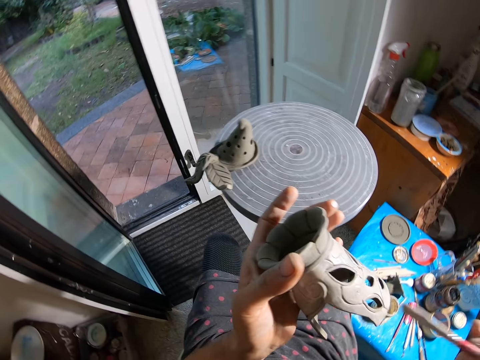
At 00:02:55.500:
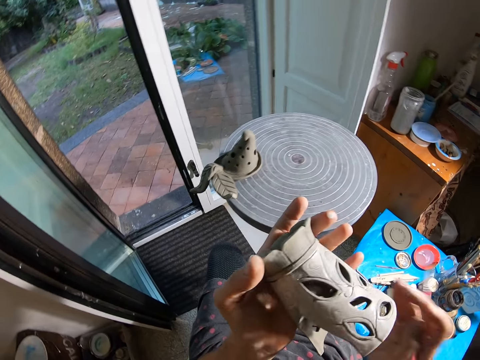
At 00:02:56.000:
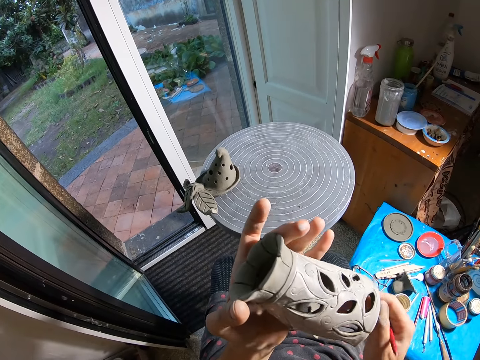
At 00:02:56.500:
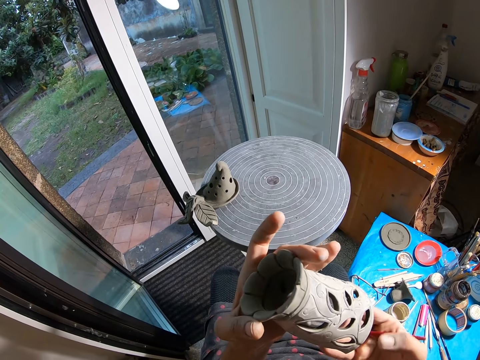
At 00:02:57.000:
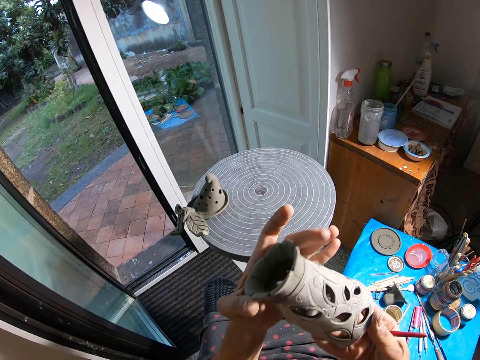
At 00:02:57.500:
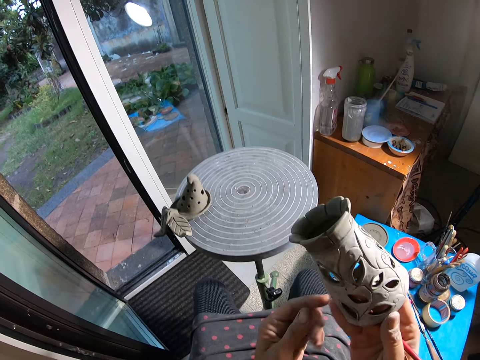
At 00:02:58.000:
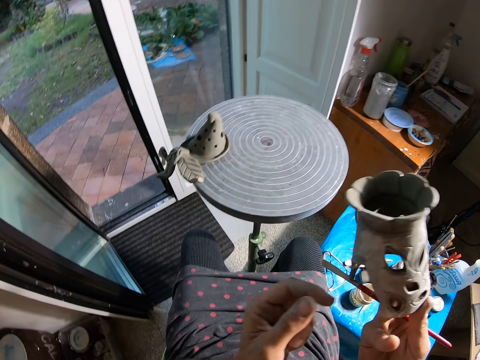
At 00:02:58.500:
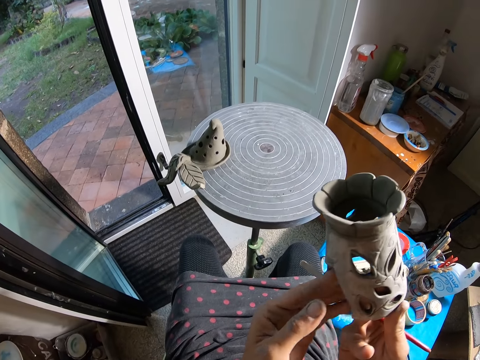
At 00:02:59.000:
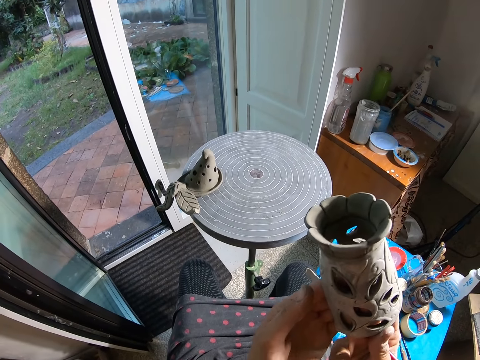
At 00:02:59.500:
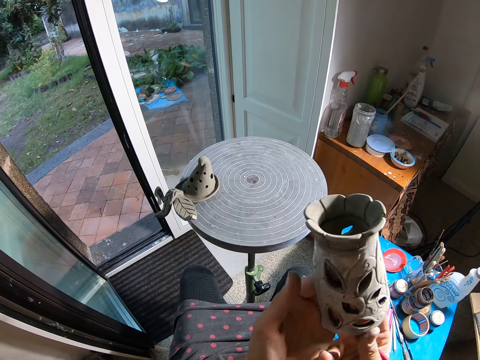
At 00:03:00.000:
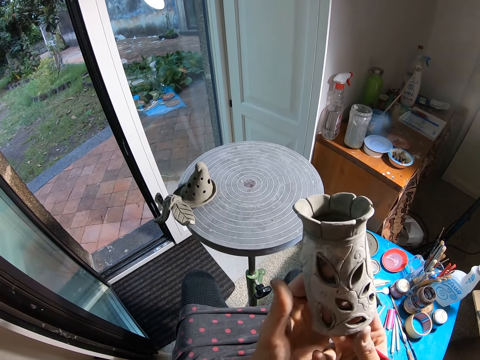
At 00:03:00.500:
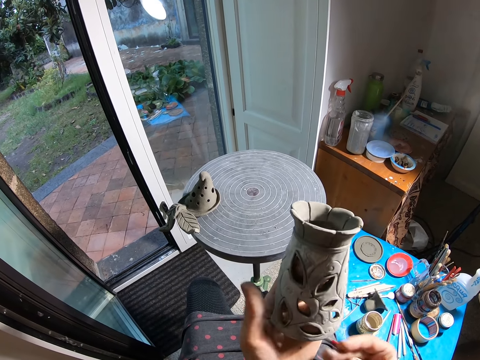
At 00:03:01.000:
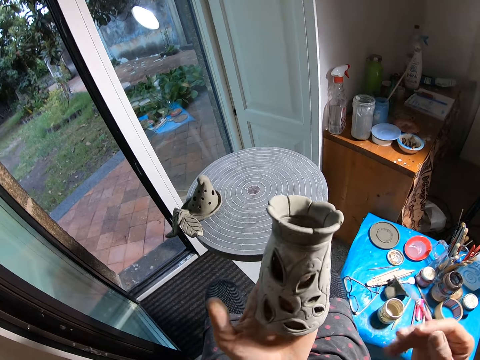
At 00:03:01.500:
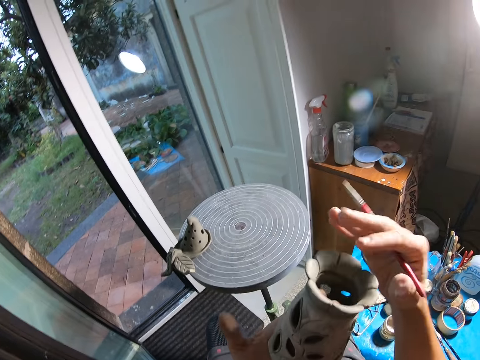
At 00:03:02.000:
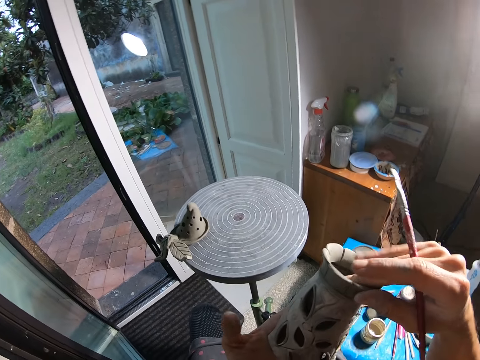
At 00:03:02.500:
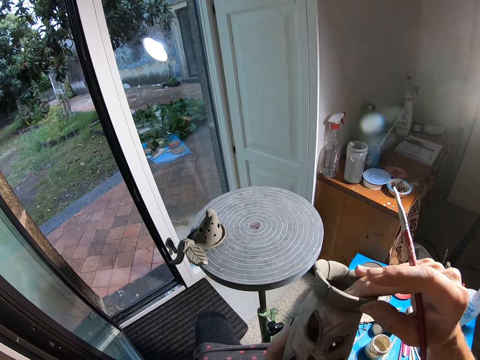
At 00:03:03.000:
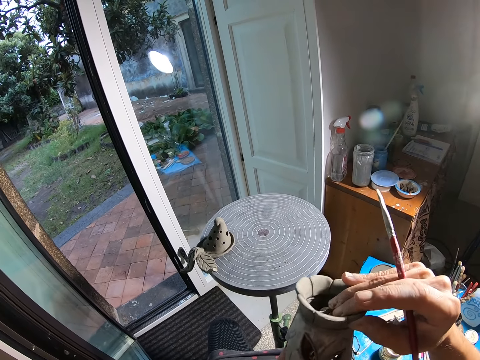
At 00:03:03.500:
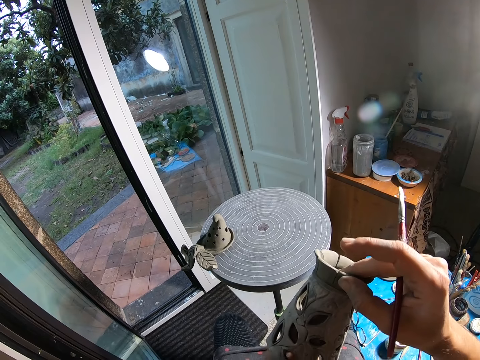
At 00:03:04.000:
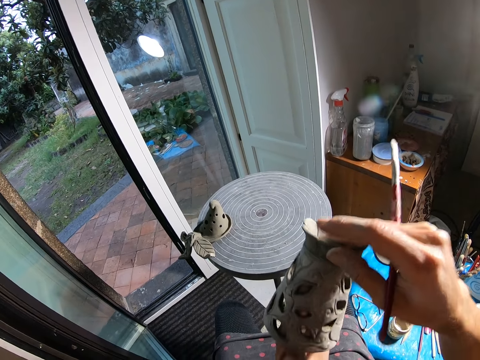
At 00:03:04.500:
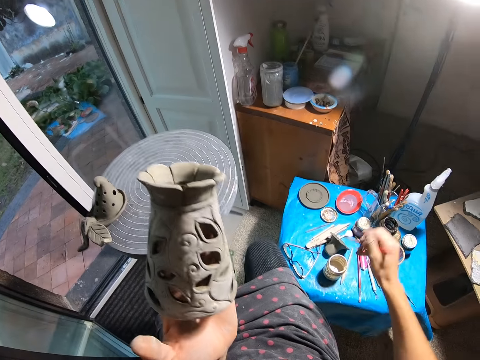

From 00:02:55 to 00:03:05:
The camera wearer rotates the clay flower pot or carving with both hands. He looks at the carving. He adjusts the clay flower pot on his left hand with his right hand. He dips the paintbrush in his right hand into the jar of paint on the nylon covered table.

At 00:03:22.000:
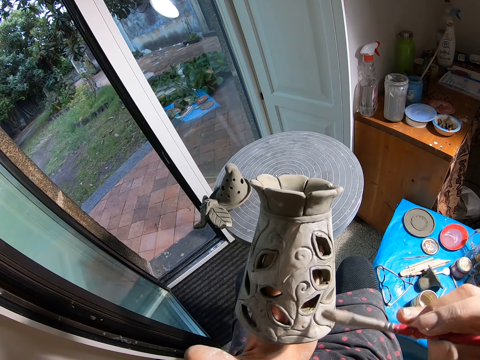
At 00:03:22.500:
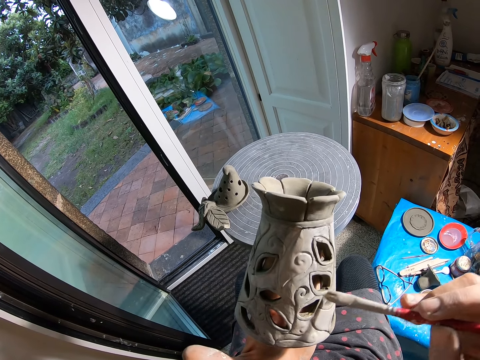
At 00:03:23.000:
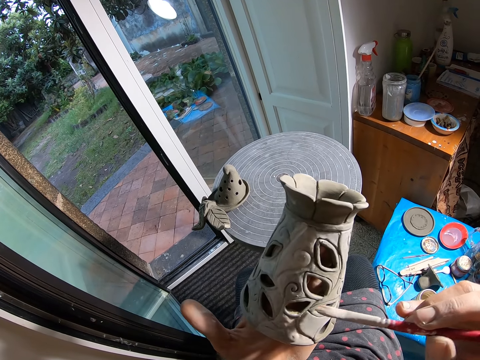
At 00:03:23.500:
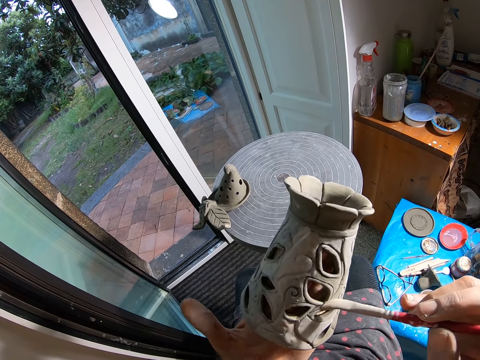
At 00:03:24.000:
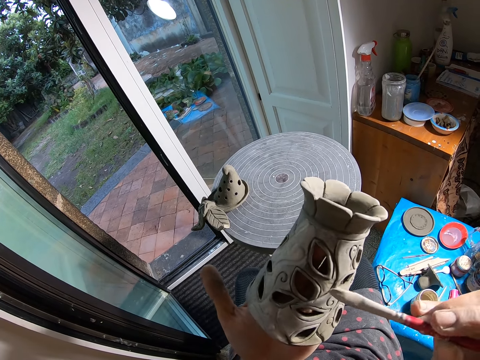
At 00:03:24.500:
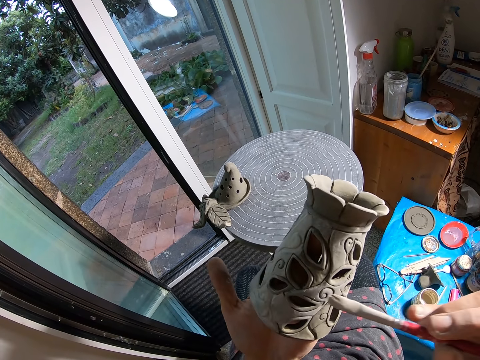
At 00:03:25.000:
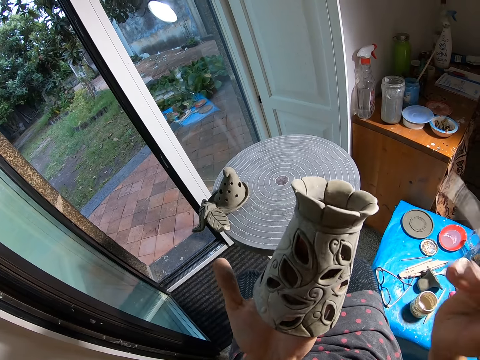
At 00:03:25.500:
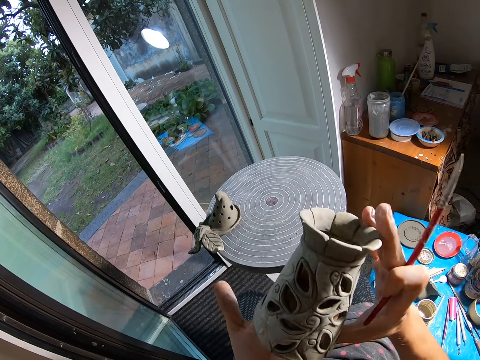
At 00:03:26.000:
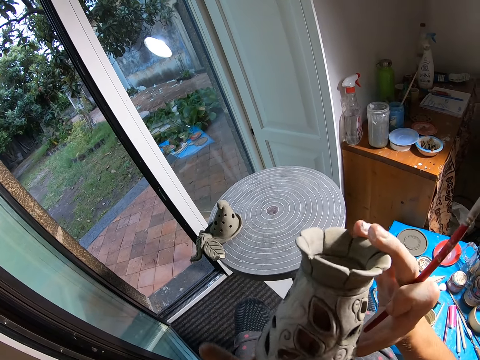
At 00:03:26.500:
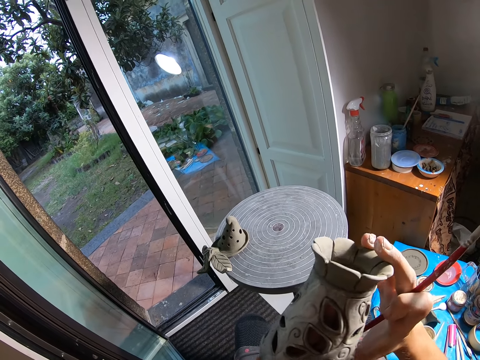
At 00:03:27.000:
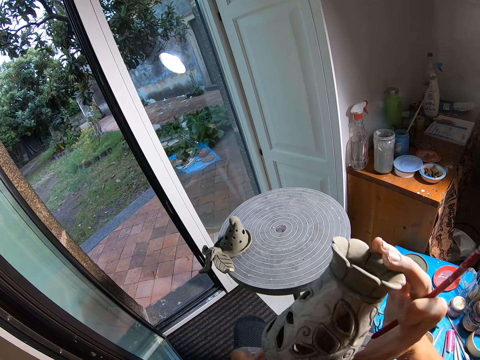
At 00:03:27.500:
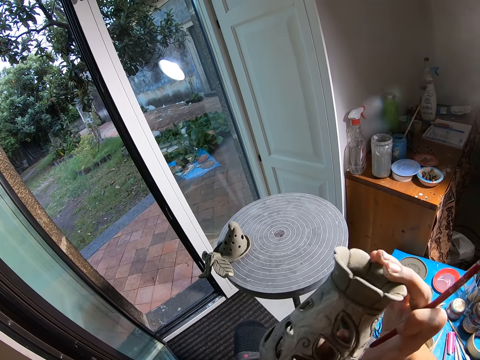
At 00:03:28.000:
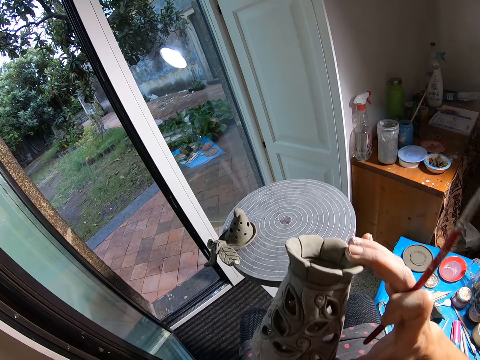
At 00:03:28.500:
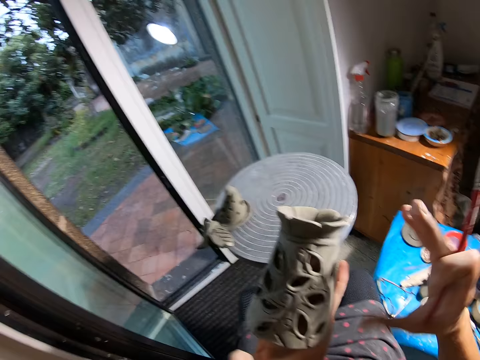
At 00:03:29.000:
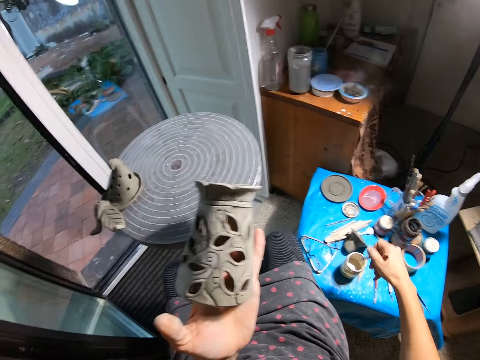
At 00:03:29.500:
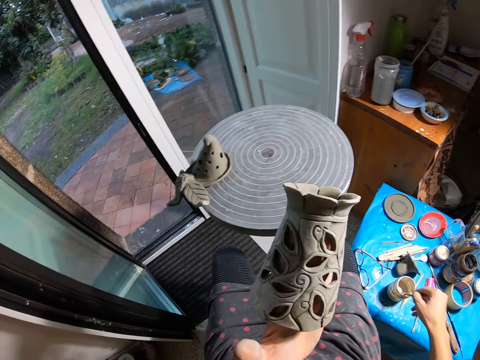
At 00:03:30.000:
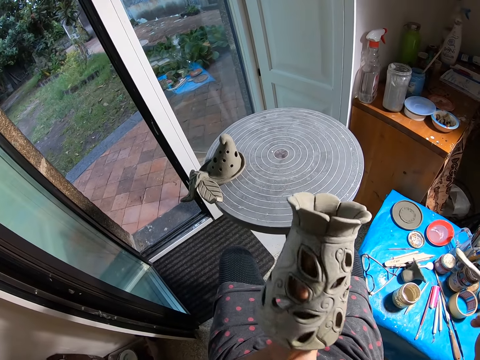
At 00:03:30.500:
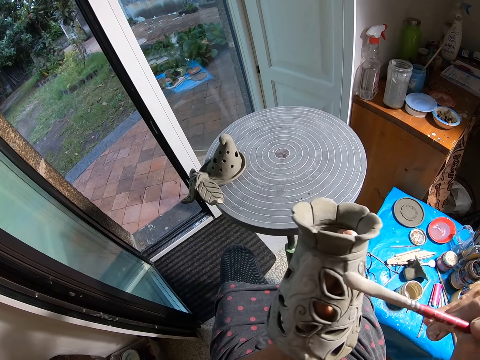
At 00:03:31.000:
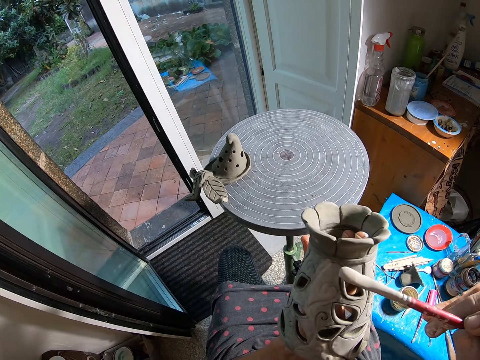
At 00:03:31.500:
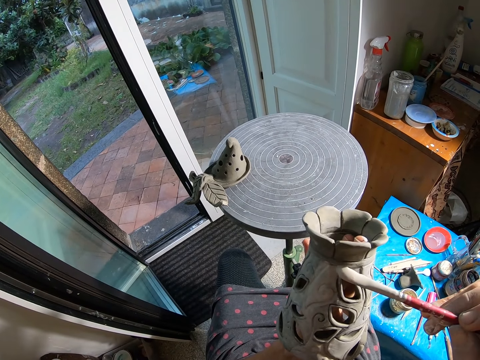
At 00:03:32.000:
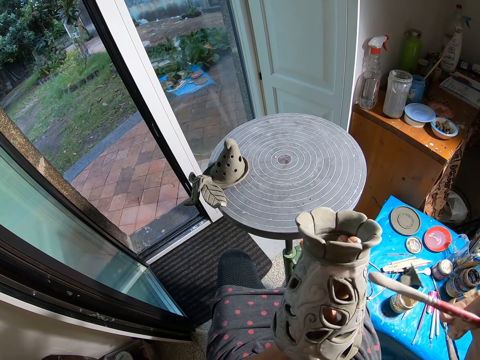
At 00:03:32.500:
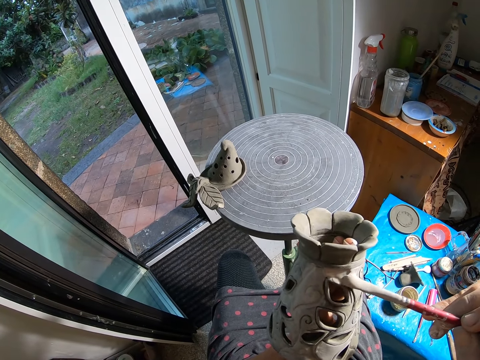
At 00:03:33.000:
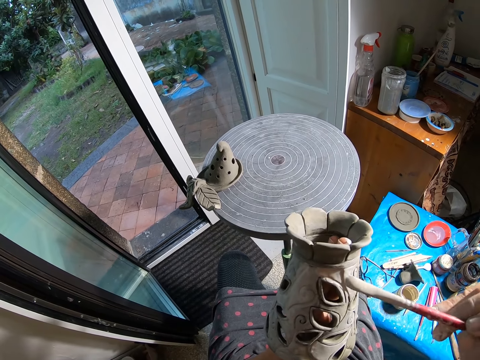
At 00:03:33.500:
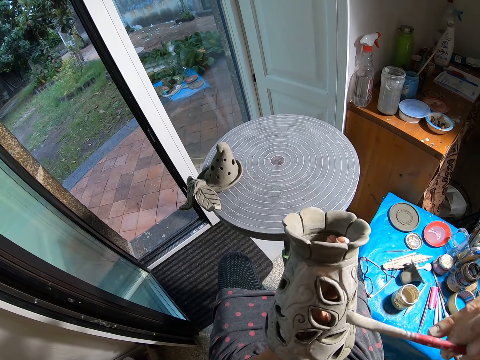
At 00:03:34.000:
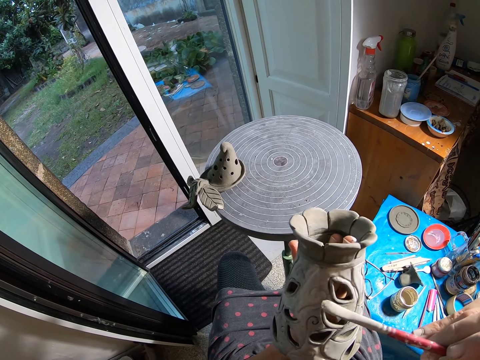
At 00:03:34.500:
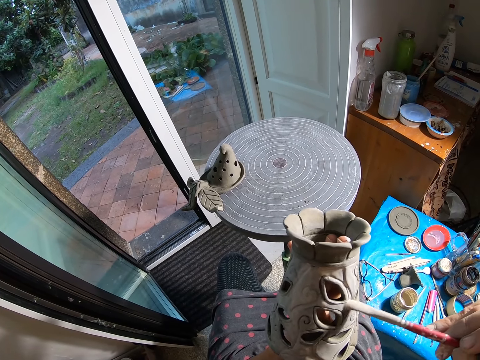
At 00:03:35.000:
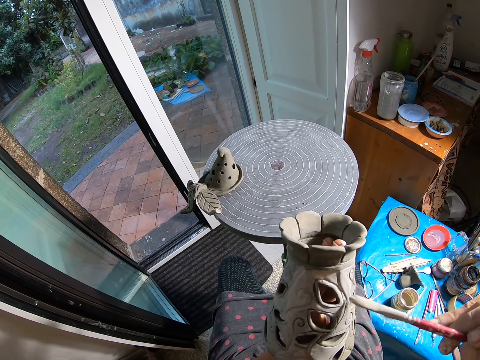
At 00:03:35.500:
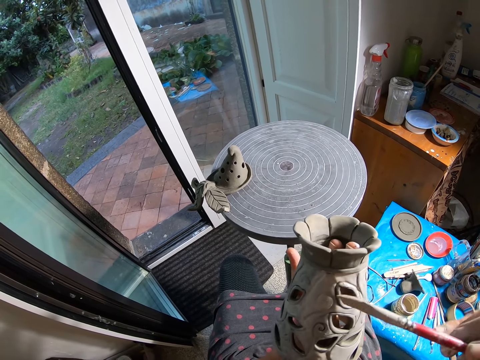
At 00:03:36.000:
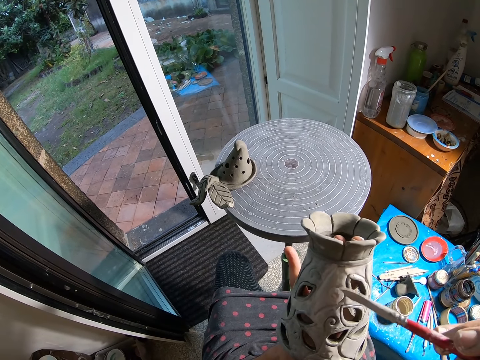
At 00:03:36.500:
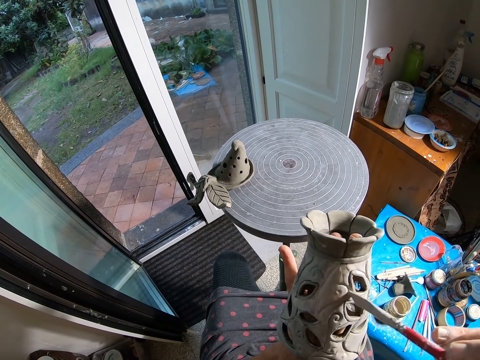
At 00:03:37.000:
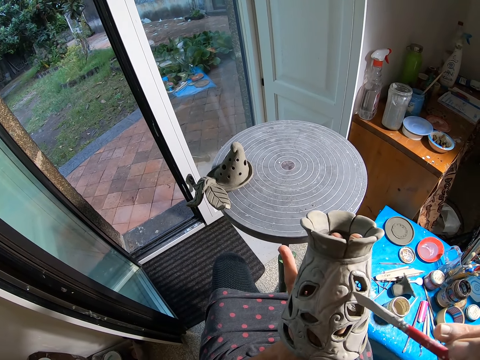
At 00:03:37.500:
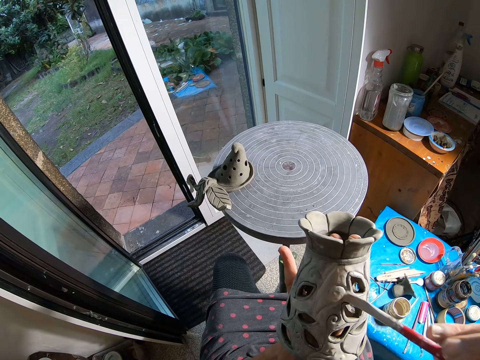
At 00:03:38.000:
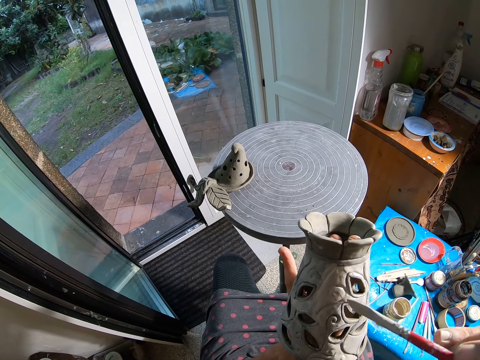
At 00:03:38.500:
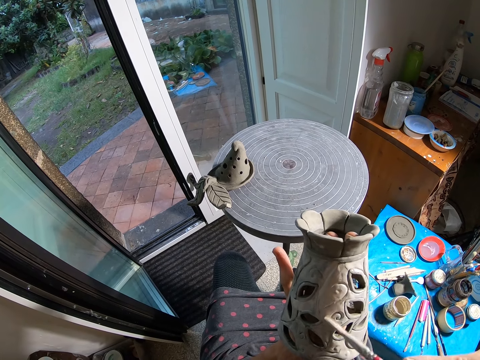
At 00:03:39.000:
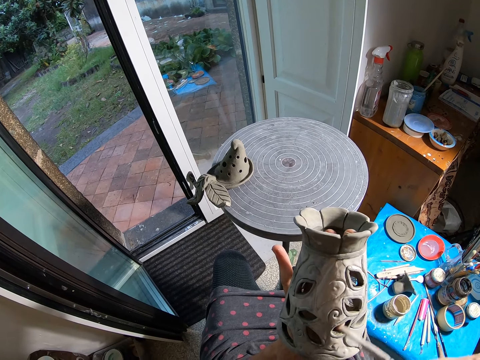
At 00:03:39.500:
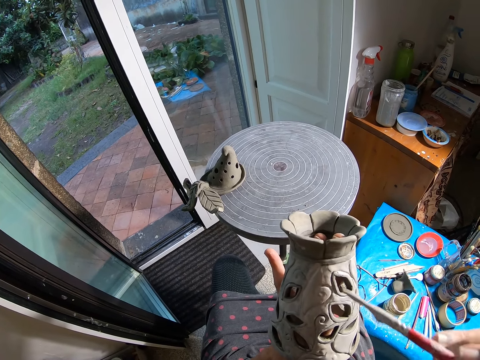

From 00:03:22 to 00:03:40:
The camera wearer rotates the clay flower pot or carving with his left hand. He adjusts the clay flower pot on his left hand with his right hand. He holds the carving with both hands. He looks at the carving. He dips the paintbrush in his right hand into the jar of paint on the nylon covered table. He slides the paintbrush in his right hand against the jar of paint on the nylon covered table. He paints the clay flower pot on his left hand with the paintbrush in his right hand.
